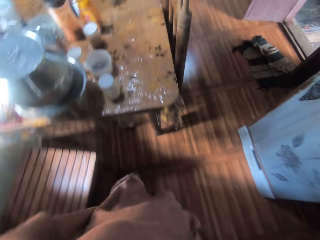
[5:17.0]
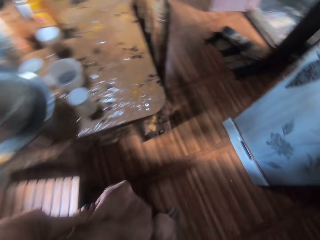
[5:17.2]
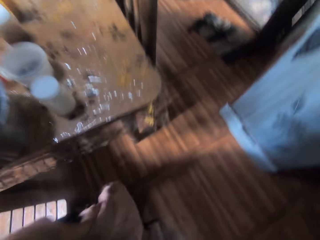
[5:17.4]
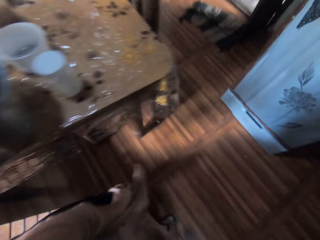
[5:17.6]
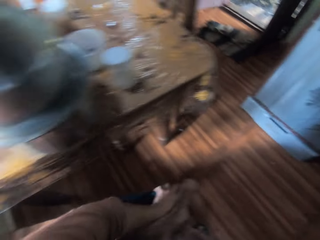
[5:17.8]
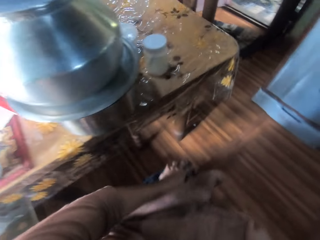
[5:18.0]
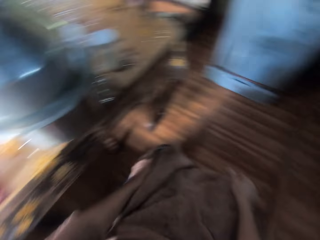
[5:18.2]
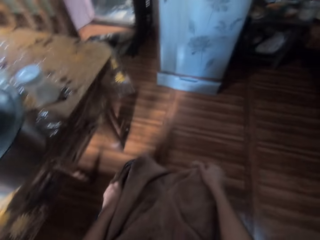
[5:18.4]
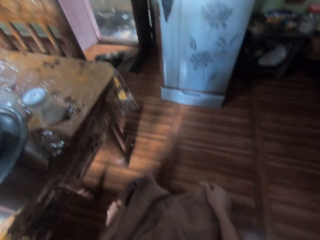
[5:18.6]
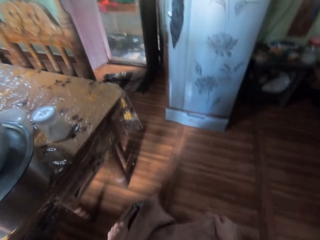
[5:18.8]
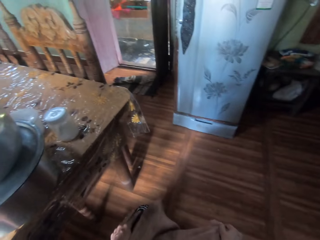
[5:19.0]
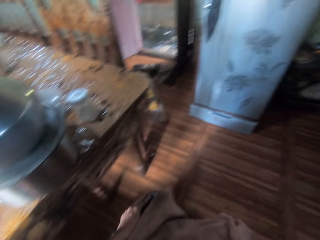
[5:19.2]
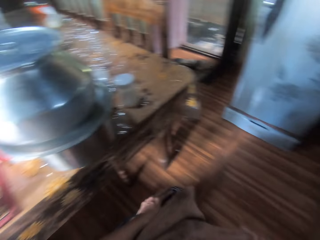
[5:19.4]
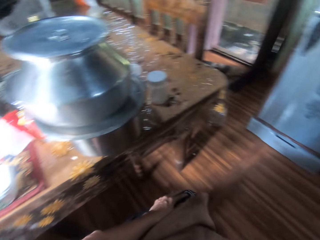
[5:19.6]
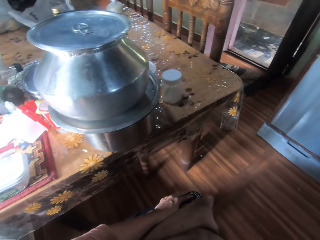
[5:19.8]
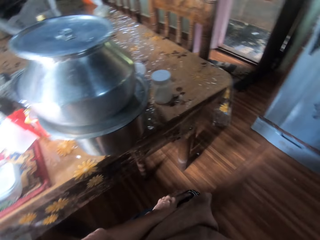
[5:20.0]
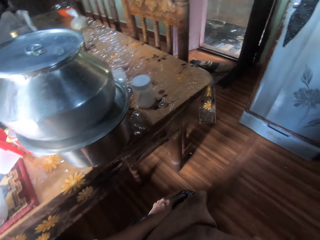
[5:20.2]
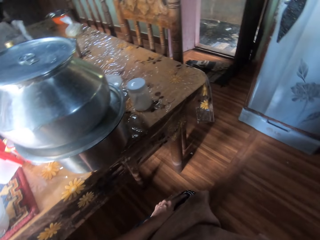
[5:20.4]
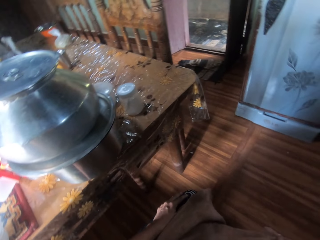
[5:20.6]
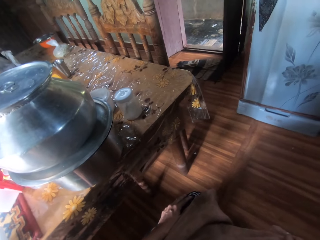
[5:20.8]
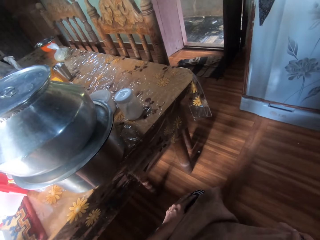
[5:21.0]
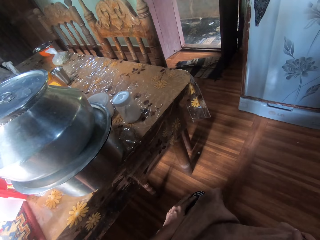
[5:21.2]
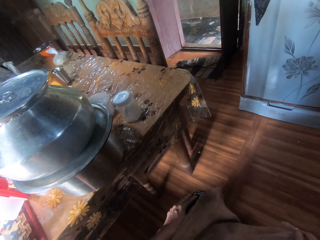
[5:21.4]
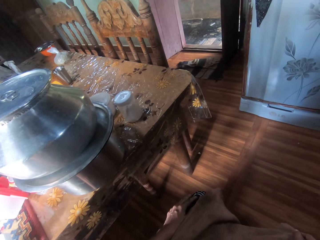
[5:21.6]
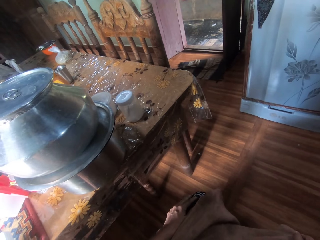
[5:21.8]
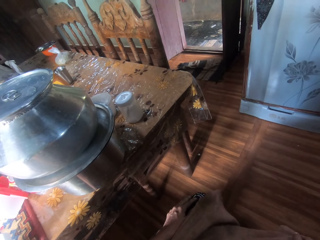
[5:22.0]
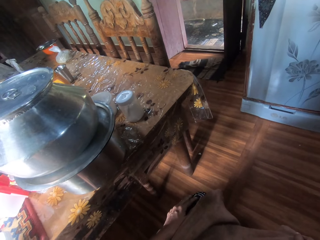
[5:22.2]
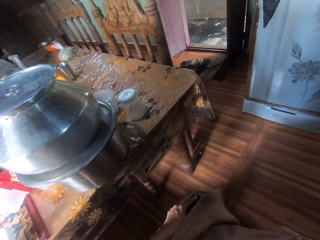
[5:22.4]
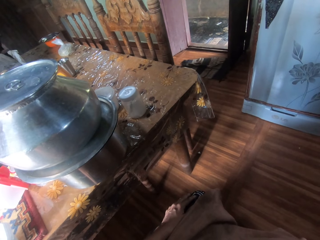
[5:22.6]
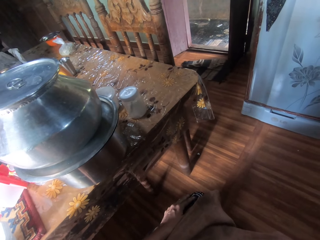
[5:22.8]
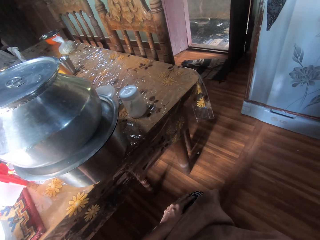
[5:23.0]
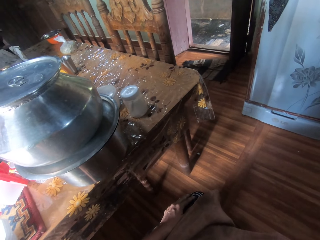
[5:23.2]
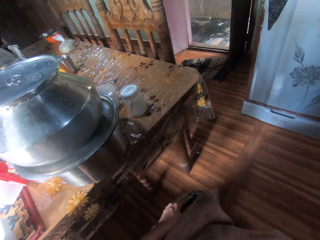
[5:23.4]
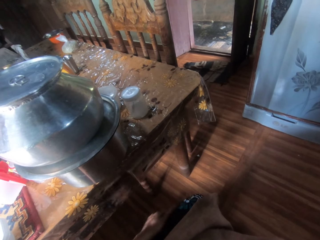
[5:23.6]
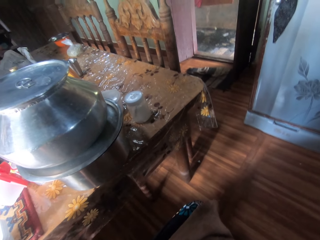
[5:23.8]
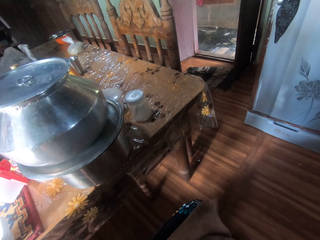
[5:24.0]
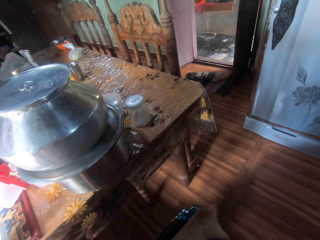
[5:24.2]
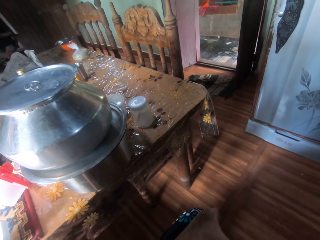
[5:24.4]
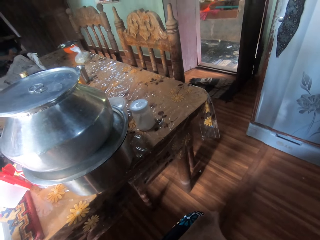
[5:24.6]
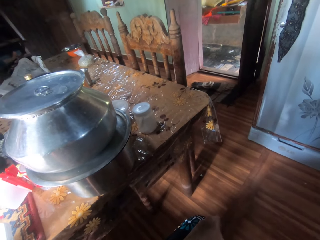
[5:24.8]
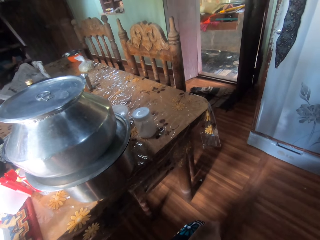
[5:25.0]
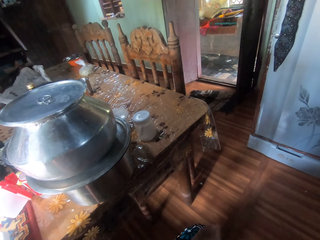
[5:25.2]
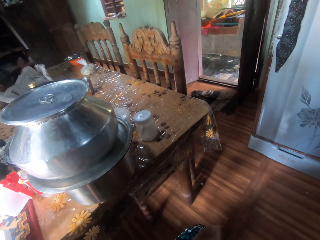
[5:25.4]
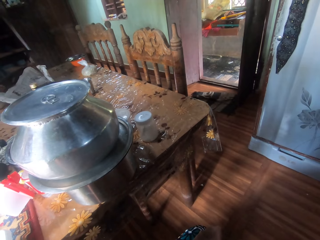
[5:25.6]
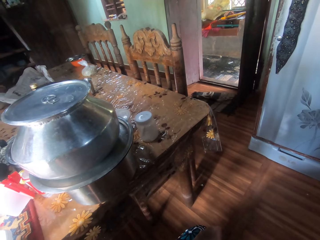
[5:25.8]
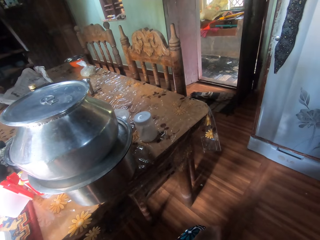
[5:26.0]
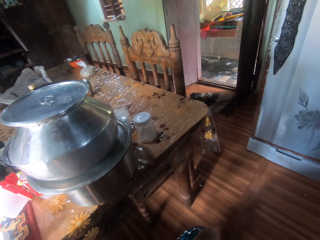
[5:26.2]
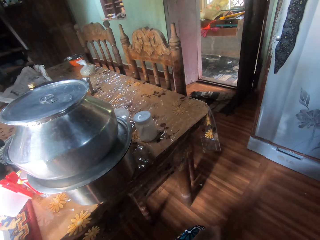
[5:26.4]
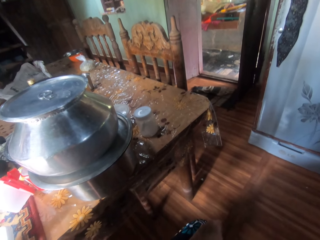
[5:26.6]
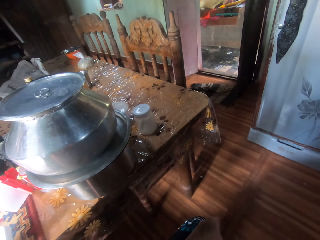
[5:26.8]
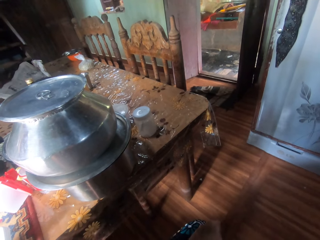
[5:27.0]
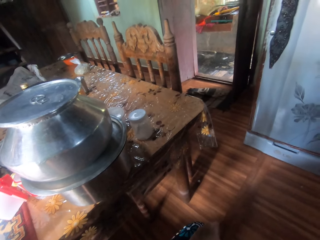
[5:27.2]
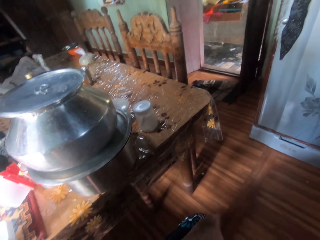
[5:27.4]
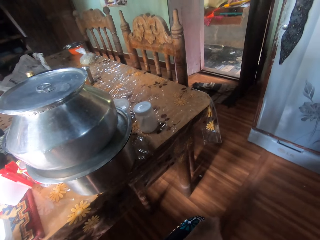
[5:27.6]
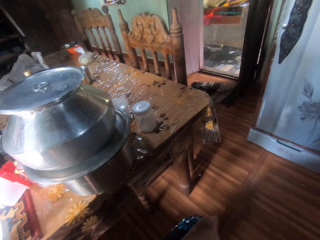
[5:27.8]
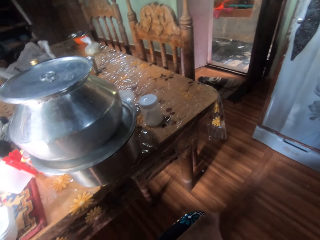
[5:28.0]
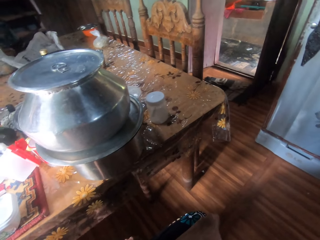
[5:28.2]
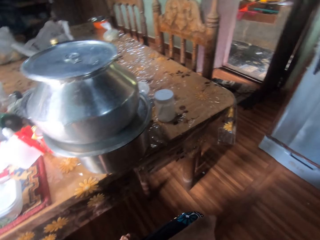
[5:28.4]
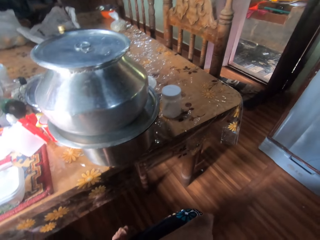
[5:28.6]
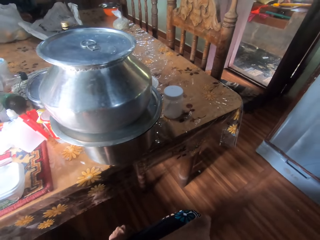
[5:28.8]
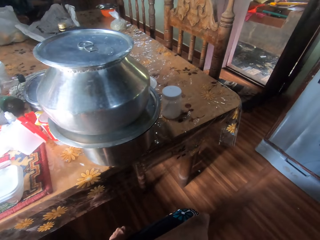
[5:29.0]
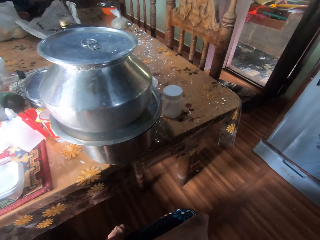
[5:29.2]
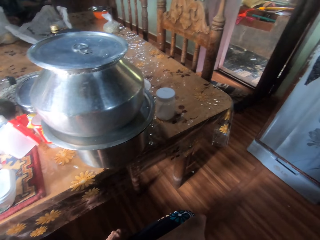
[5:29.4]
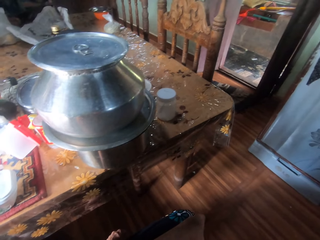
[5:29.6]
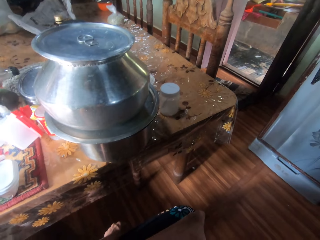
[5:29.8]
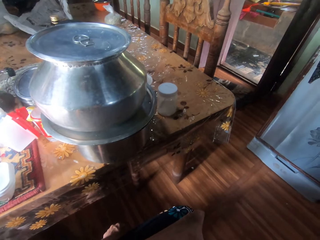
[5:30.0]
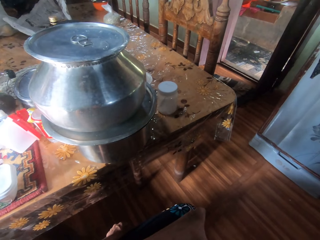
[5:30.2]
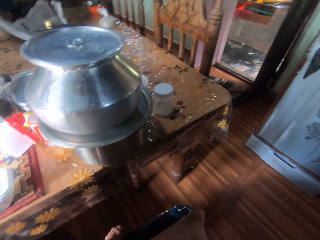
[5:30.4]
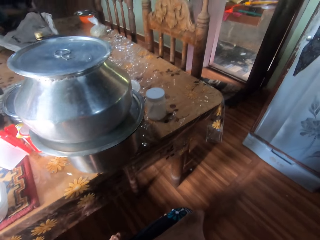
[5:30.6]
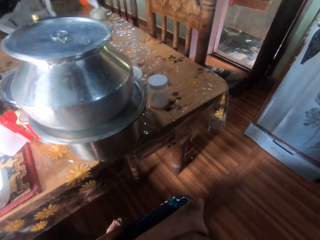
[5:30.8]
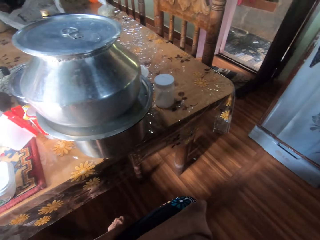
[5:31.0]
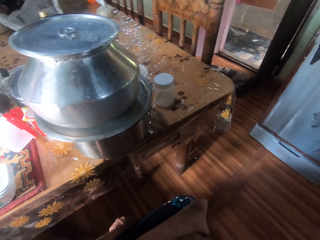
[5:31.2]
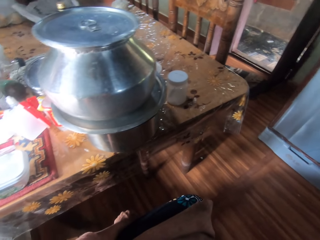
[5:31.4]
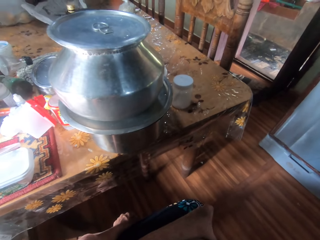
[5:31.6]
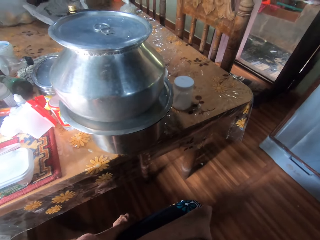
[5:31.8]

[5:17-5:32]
The camera wearer sits on the chair. They converse with a man.

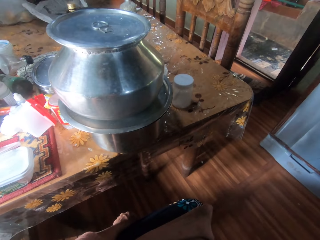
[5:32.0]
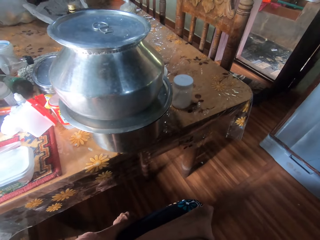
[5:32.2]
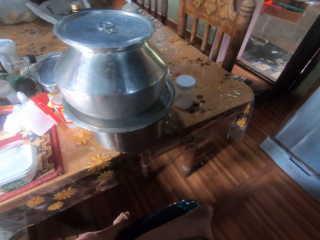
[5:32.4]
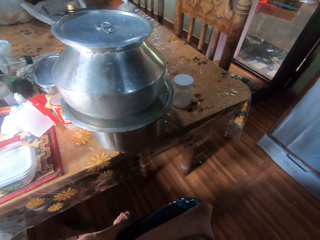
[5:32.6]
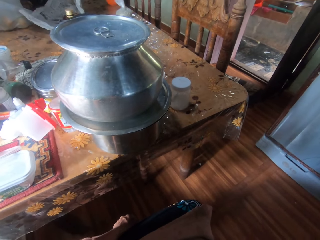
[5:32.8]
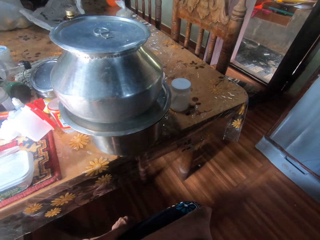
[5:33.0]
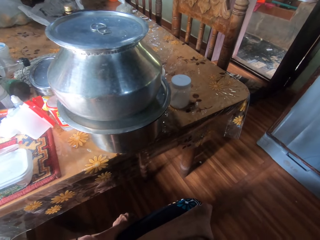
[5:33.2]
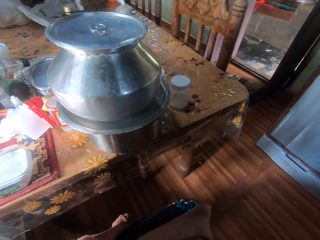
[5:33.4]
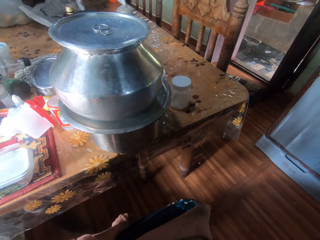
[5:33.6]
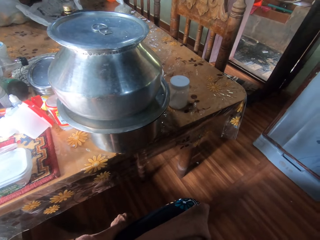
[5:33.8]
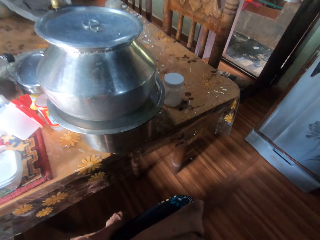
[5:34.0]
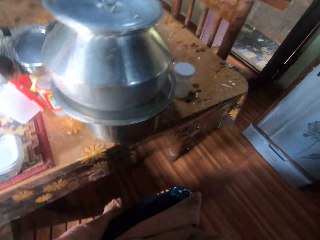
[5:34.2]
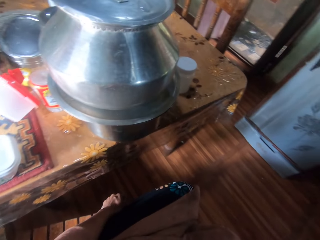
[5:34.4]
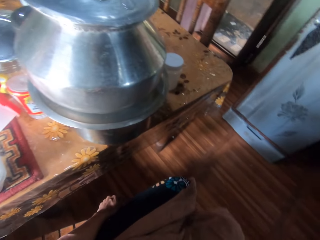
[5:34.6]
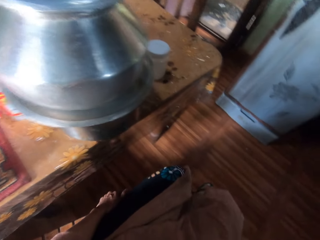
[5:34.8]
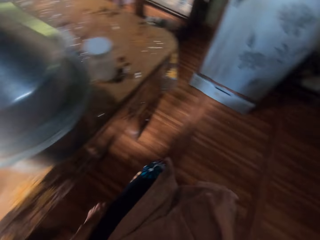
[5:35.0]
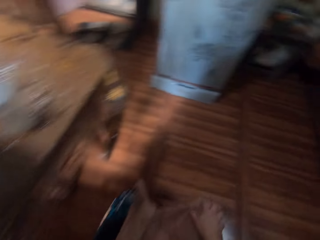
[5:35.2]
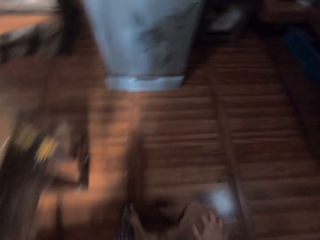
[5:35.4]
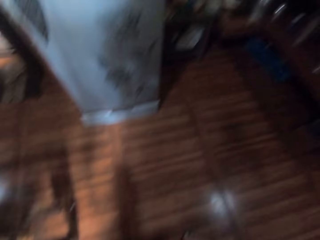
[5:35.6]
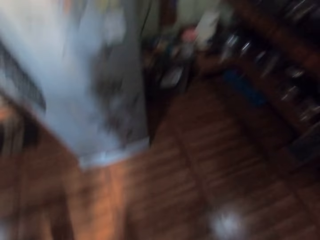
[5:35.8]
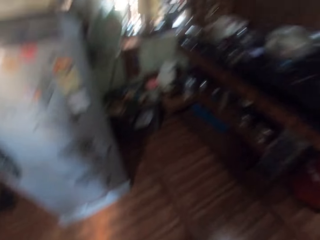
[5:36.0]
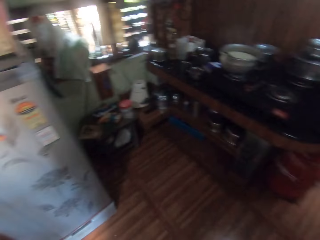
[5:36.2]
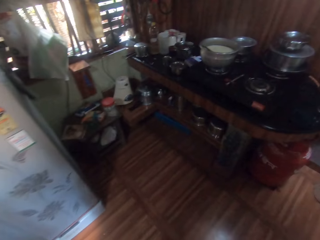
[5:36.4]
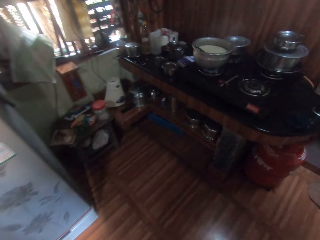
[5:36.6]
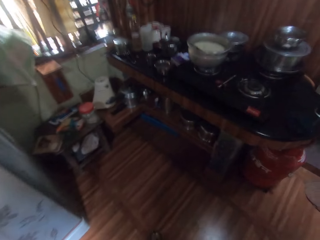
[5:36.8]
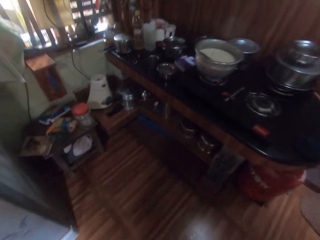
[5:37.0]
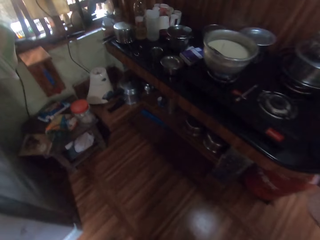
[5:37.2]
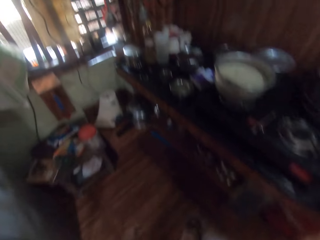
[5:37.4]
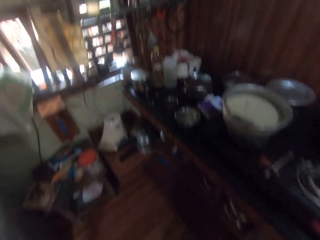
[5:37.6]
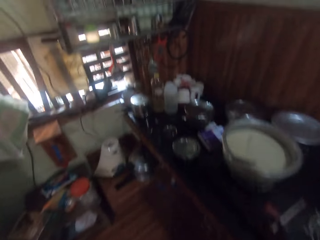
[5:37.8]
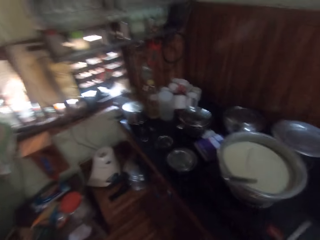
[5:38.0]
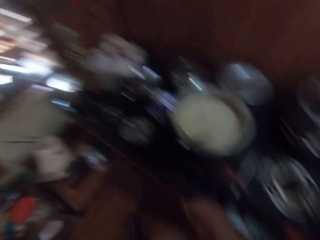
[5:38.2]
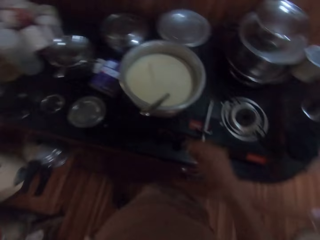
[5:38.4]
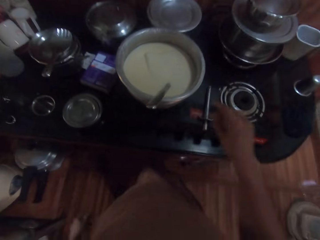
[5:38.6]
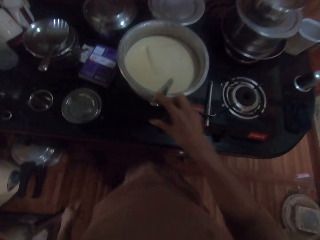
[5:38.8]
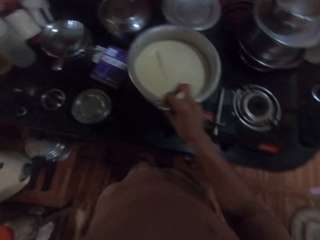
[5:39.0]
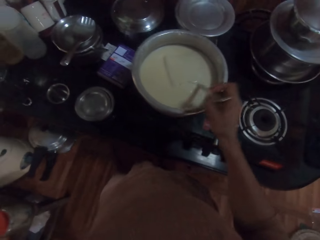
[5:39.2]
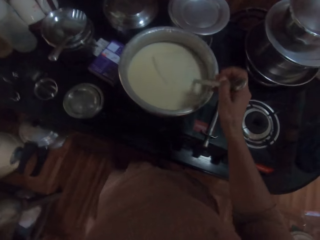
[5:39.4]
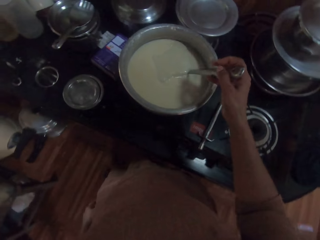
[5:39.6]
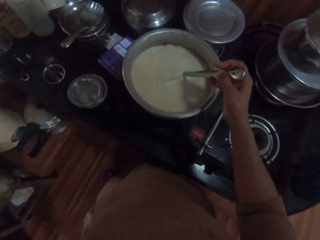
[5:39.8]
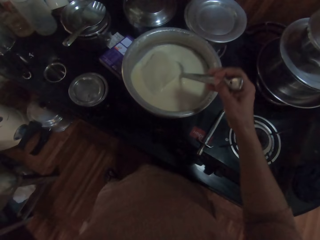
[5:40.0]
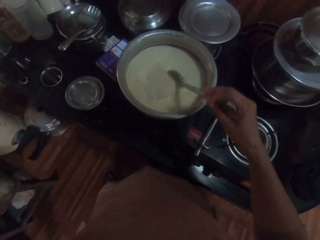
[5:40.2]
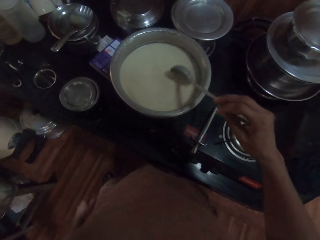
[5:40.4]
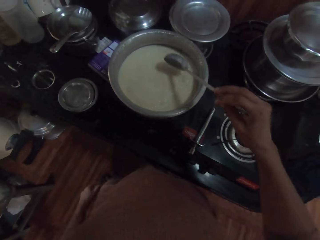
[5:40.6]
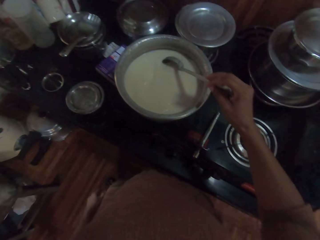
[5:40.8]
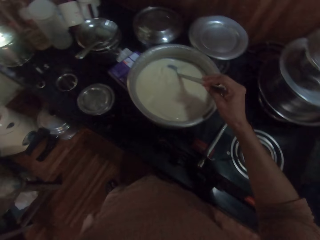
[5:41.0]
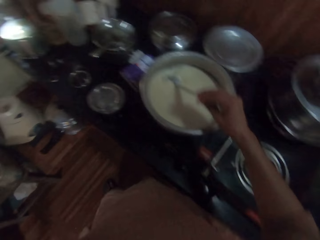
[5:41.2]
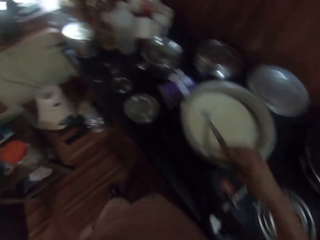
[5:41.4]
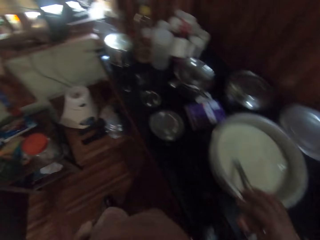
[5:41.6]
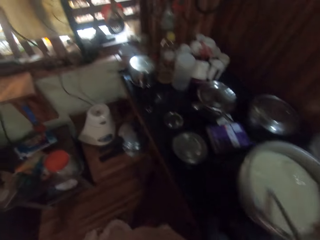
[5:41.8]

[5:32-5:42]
The camera wearer stands up. She picks up the spoon in the pot on the cooker with her right hand. She stirs the liquid in the pot on the cooker with the spoon in her right hand.
